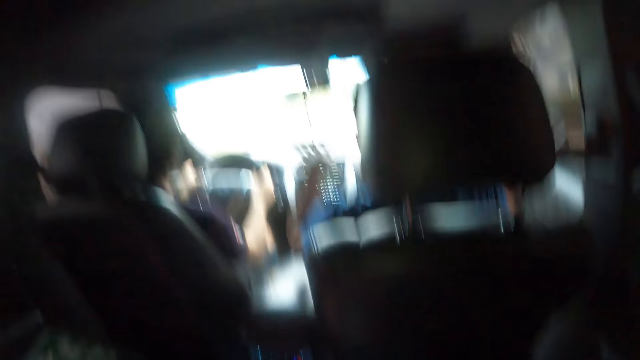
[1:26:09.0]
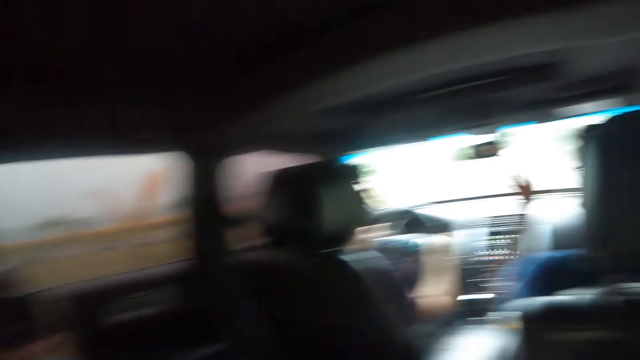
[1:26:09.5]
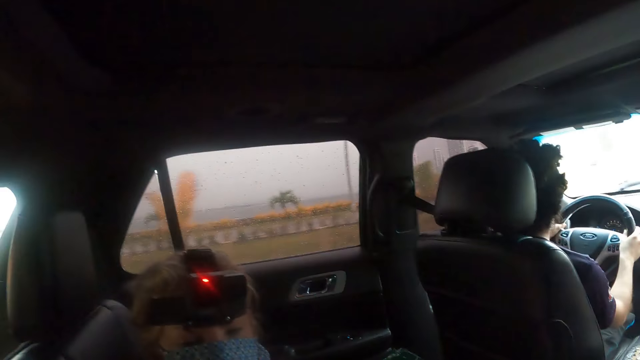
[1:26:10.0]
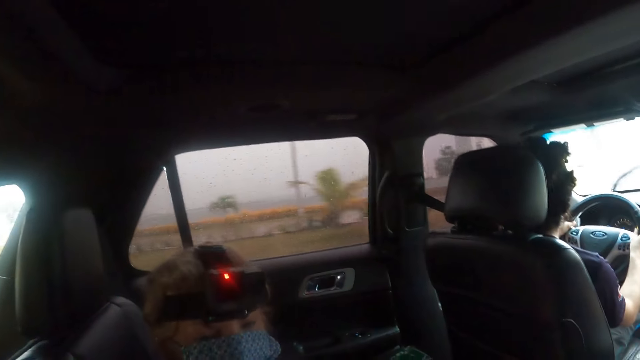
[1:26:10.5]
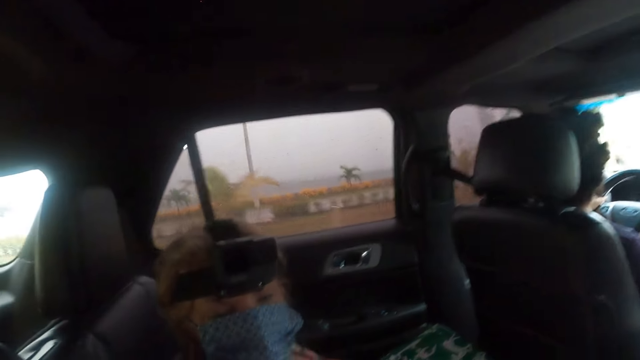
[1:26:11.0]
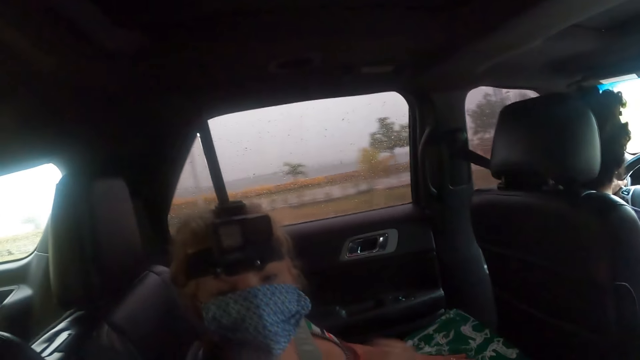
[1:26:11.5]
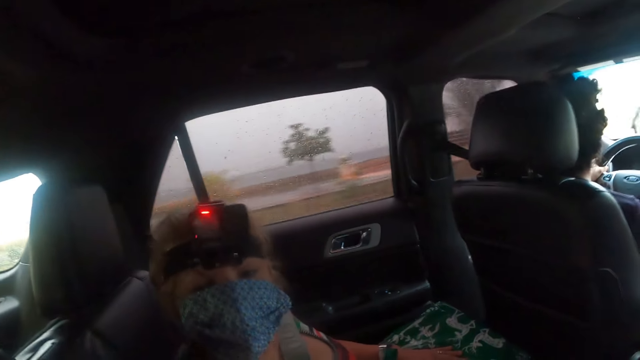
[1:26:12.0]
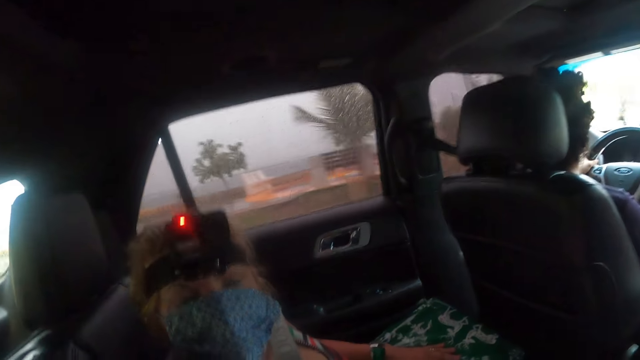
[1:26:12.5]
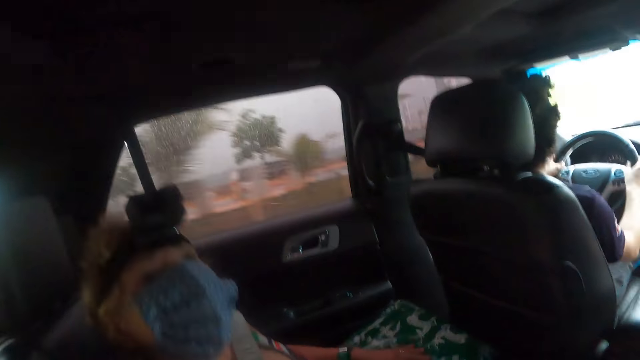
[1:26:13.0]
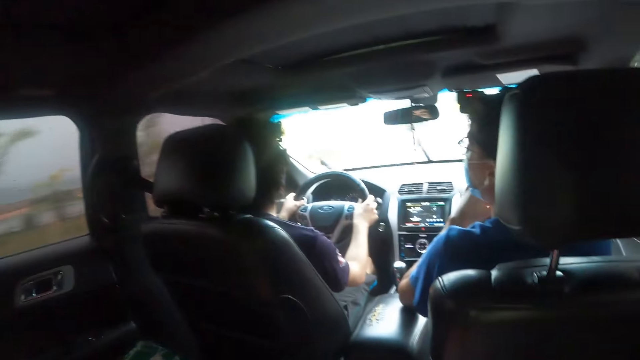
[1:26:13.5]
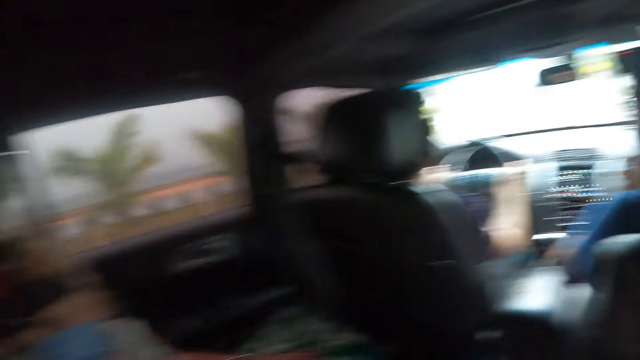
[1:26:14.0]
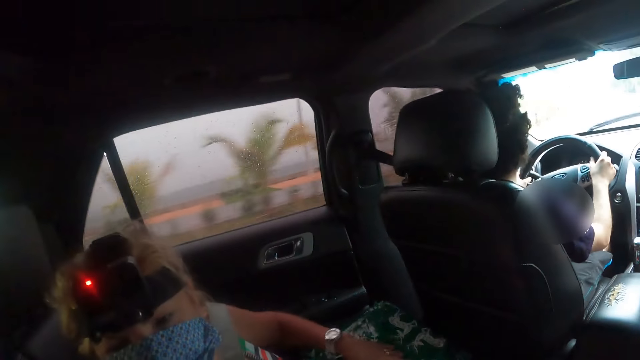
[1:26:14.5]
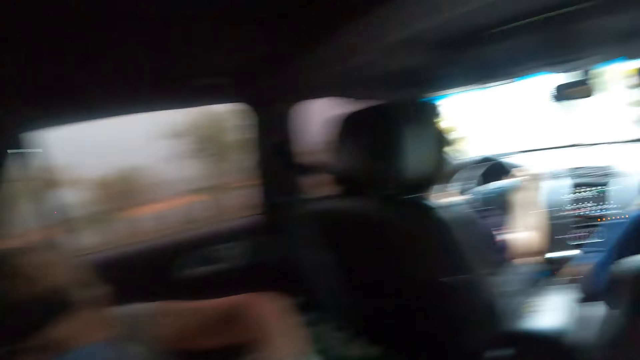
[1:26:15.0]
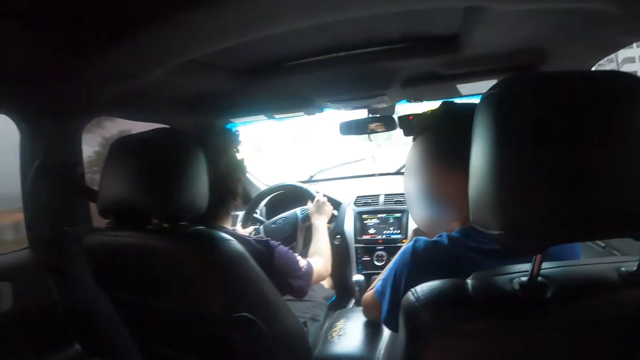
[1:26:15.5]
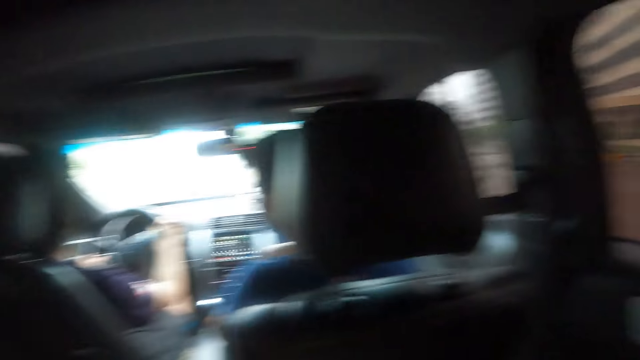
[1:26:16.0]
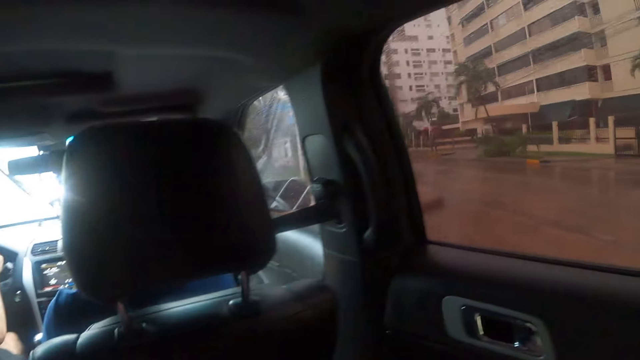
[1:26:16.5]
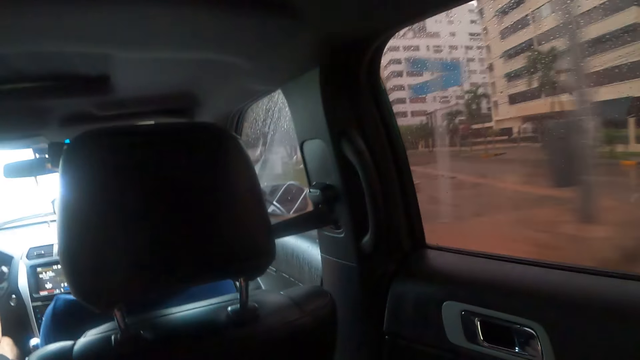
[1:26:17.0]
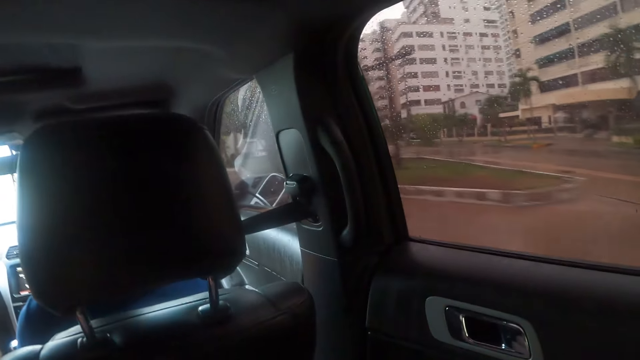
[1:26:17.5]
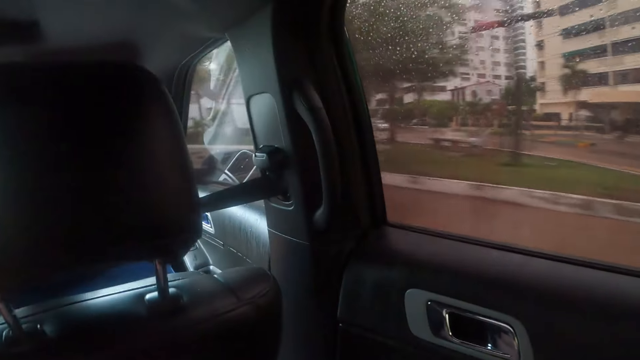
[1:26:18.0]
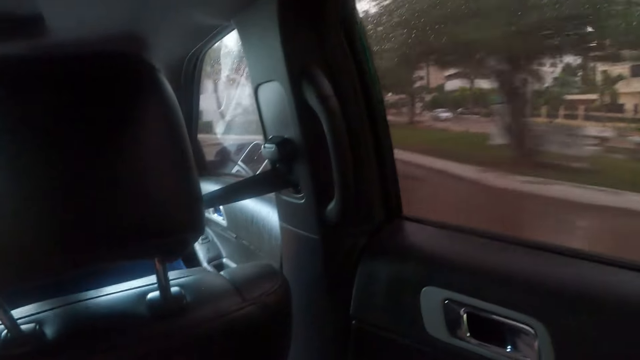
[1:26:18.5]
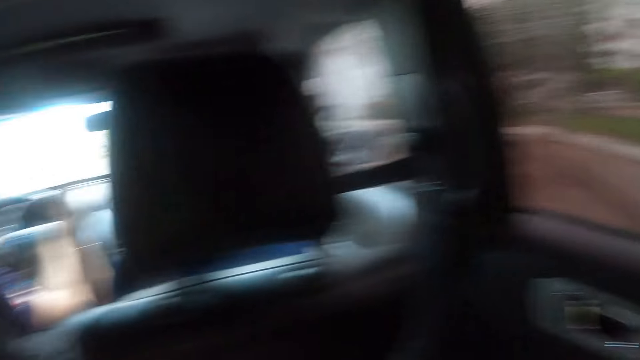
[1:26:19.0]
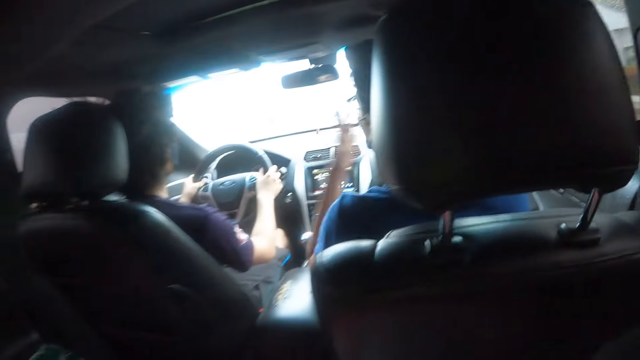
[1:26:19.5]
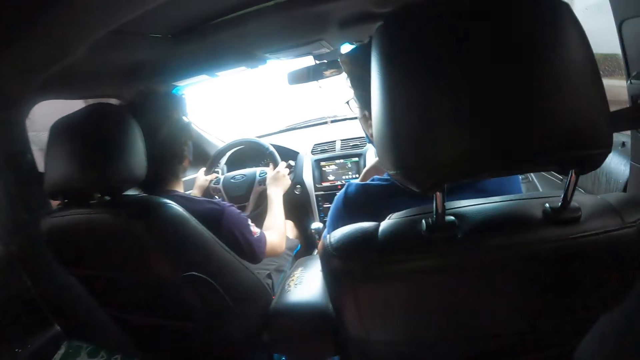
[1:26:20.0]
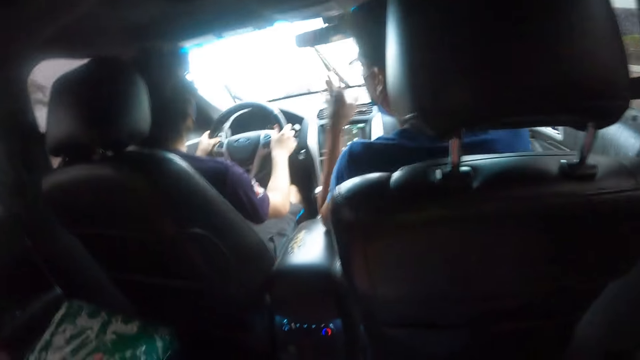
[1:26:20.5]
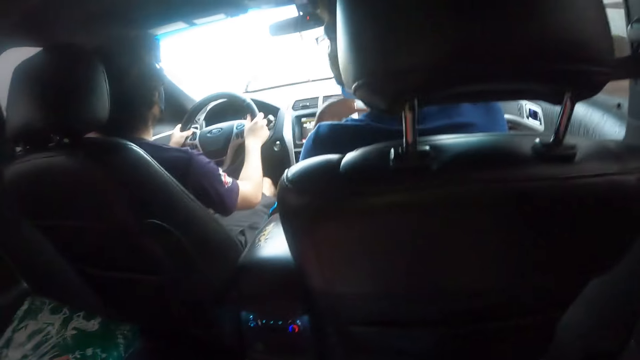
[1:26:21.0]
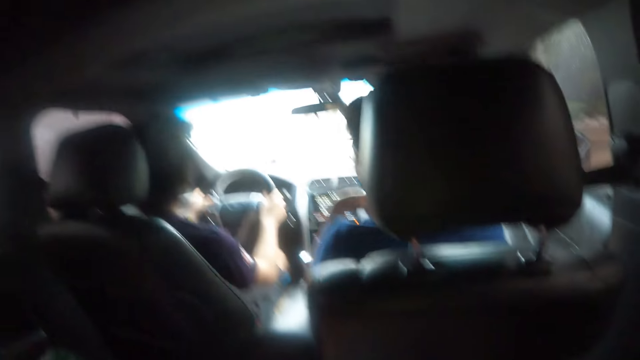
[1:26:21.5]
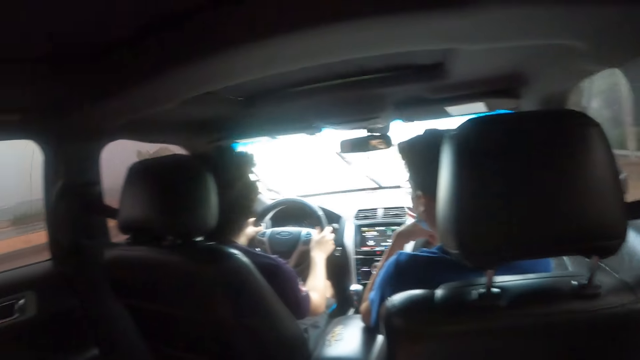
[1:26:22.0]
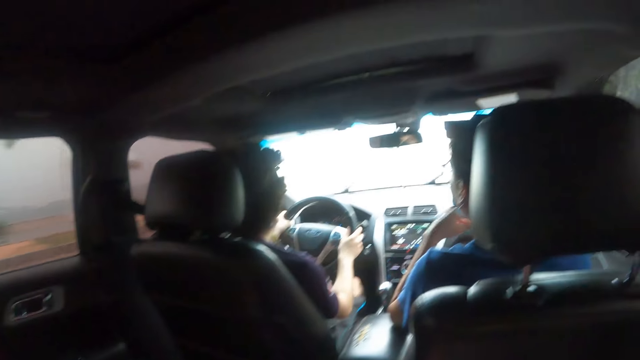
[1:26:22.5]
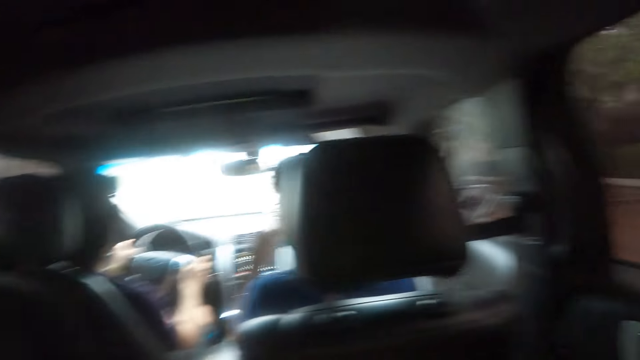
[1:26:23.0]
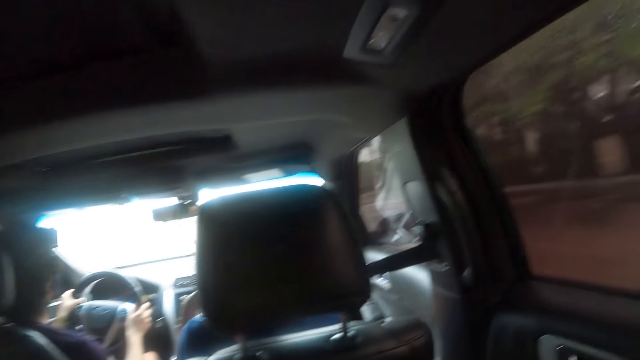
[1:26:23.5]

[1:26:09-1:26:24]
A woman interacts with the camera wearer. The camera wearer looks around. A person interacts with another person. The camera wearer looks through the window and sits in the car. The first person interacts with the other person.

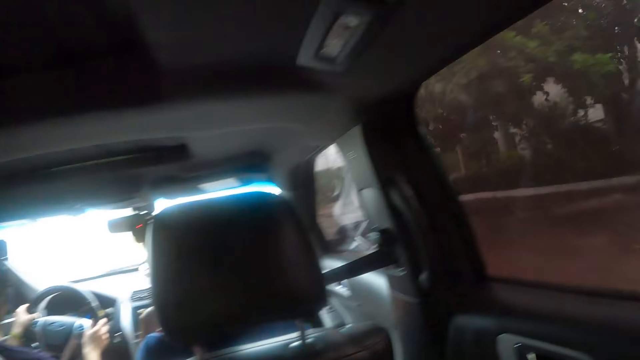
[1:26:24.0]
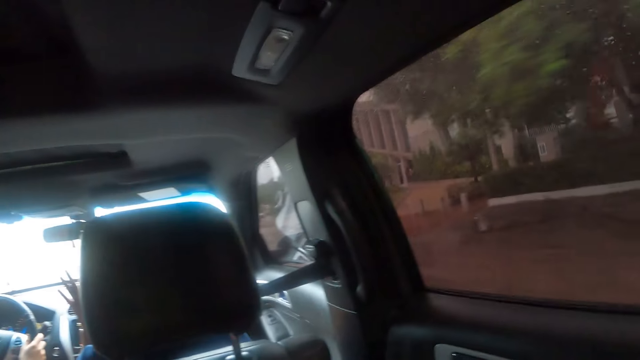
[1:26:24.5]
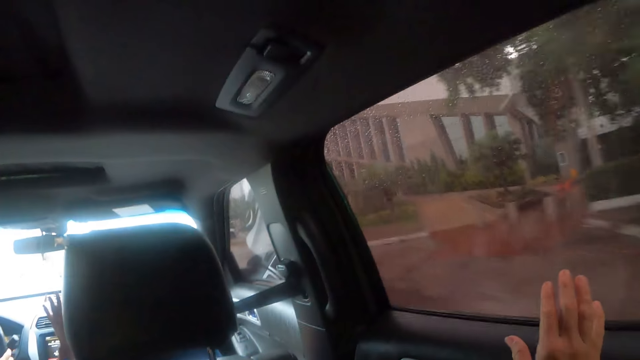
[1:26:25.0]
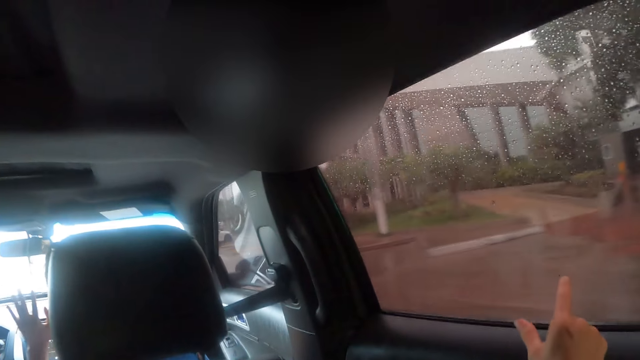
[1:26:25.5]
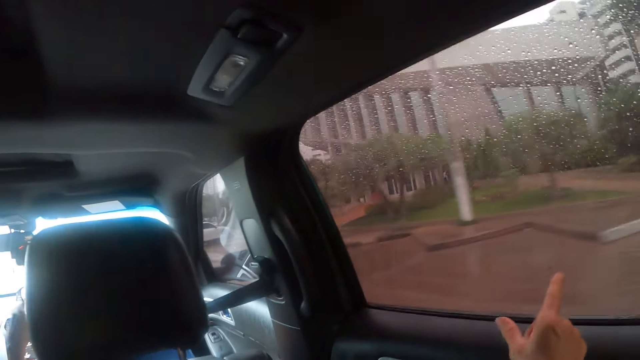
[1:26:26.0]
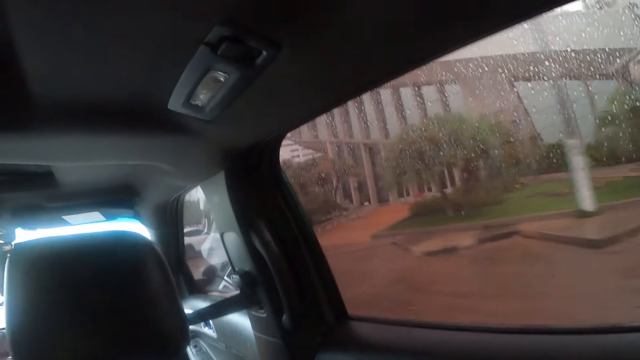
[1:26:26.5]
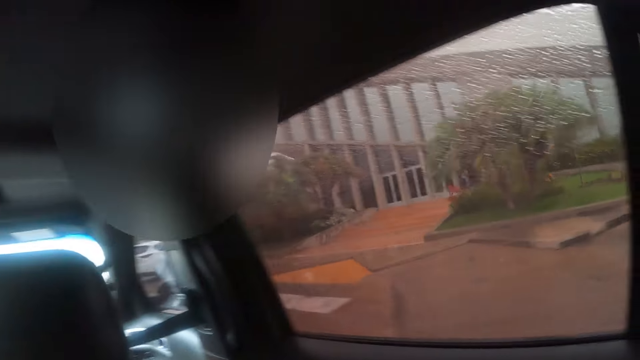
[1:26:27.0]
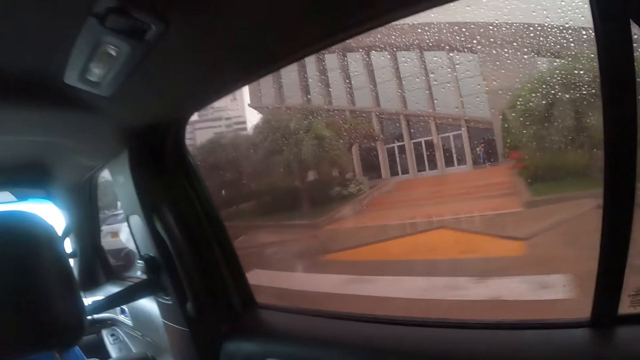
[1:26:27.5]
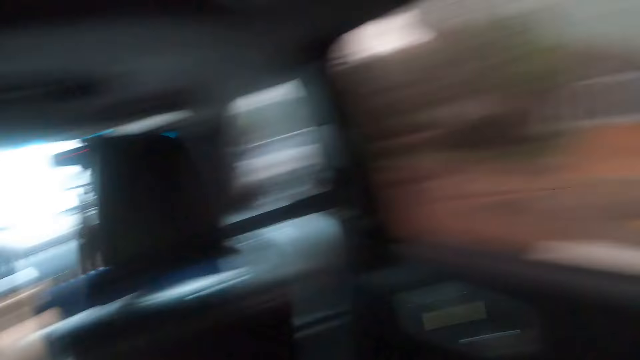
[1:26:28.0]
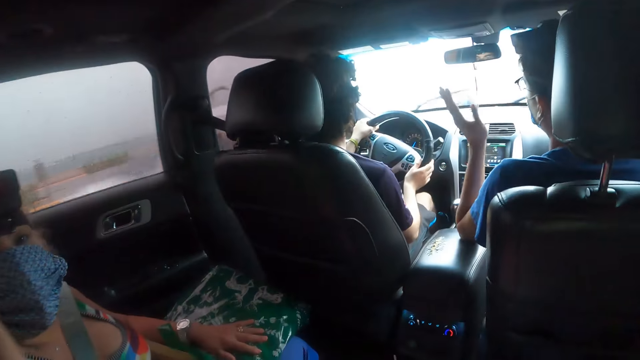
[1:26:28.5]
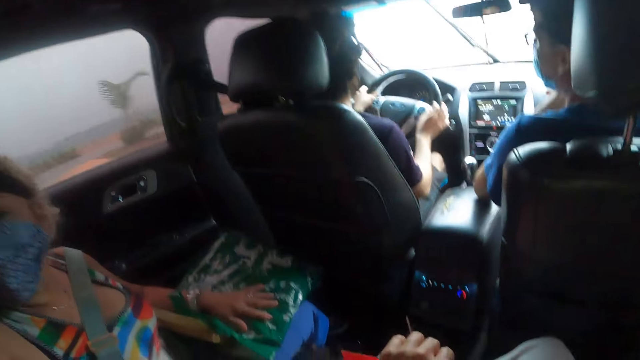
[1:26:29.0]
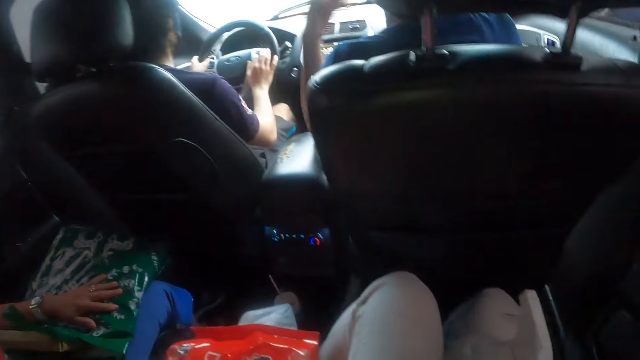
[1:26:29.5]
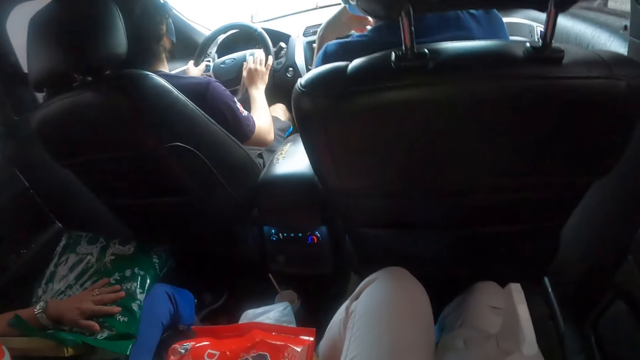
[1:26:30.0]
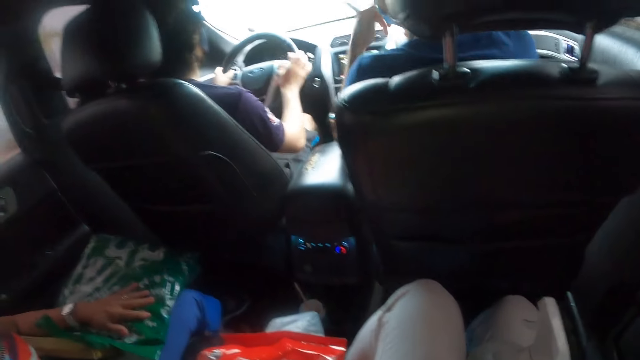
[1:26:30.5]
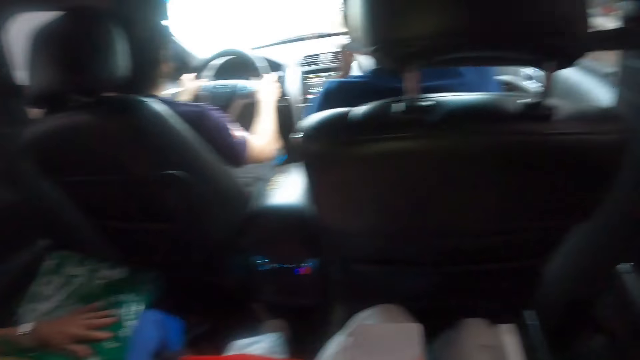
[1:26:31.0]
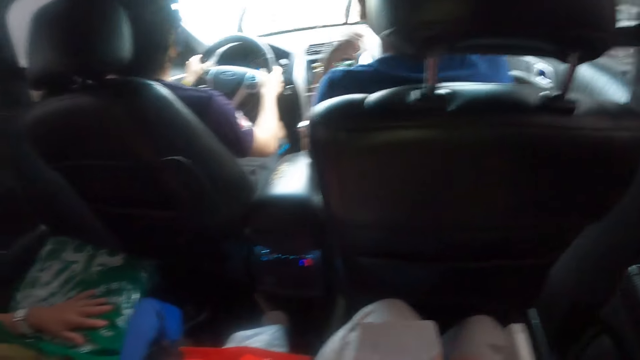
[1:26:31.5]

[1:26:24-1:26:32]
The camera wearer points through the window. They look through the window. A person interacts with the camera wearer. Another person interacts with a third person.
